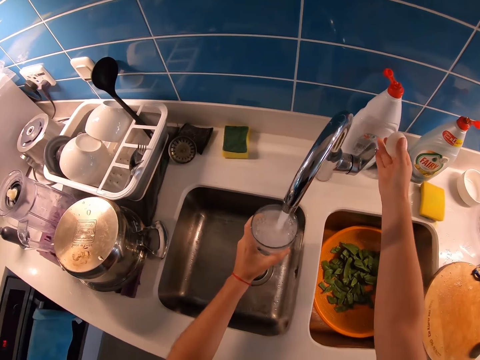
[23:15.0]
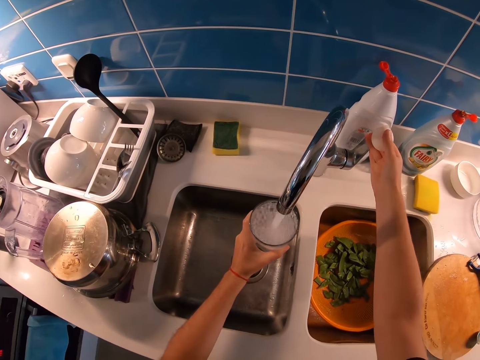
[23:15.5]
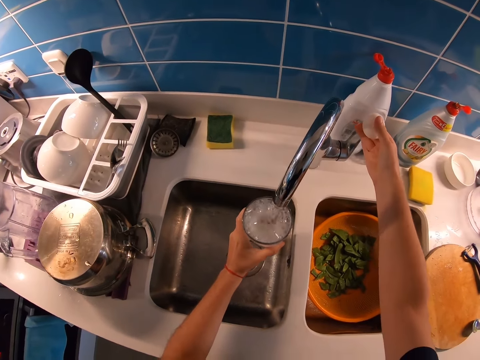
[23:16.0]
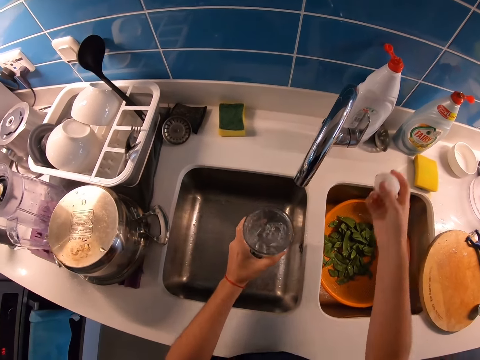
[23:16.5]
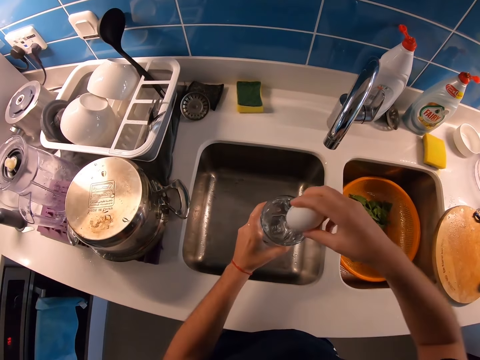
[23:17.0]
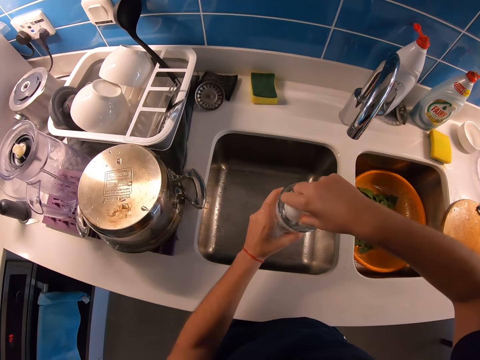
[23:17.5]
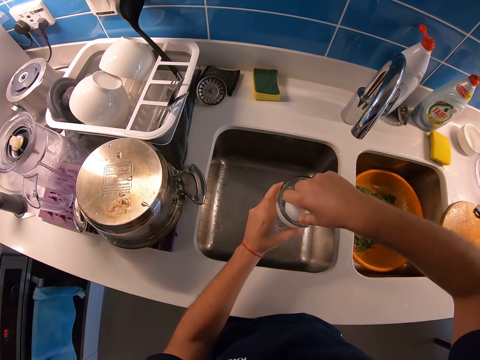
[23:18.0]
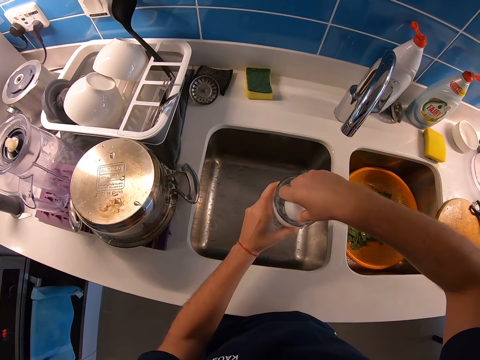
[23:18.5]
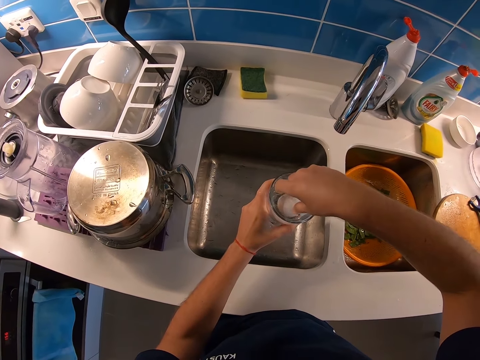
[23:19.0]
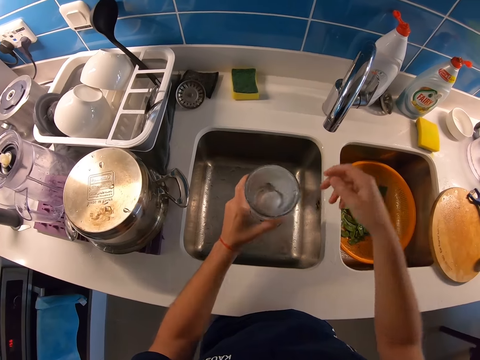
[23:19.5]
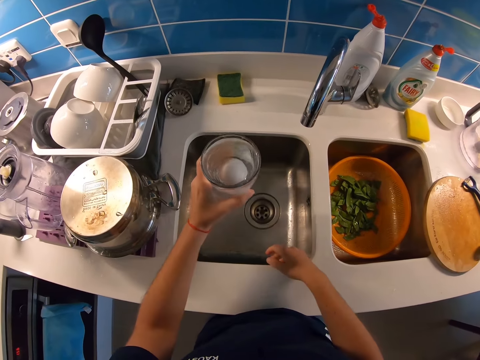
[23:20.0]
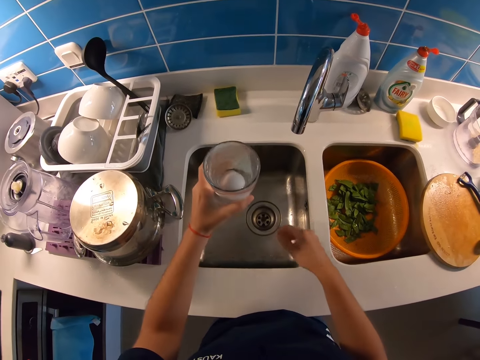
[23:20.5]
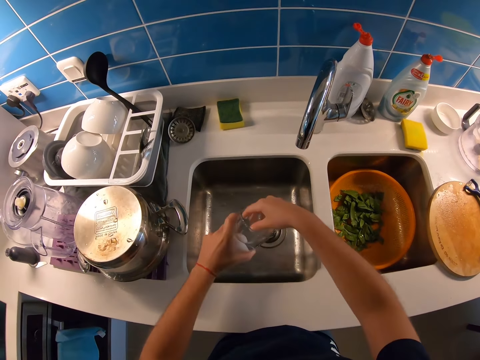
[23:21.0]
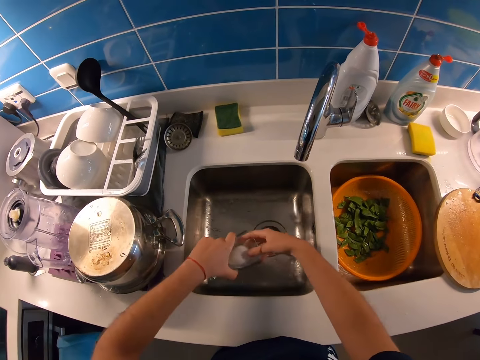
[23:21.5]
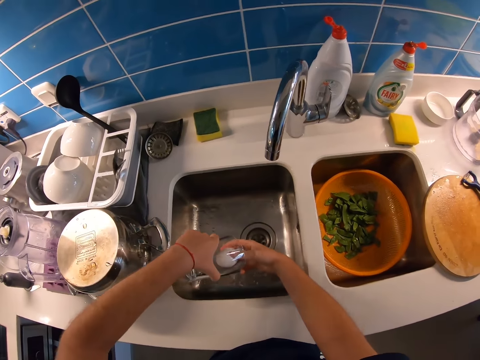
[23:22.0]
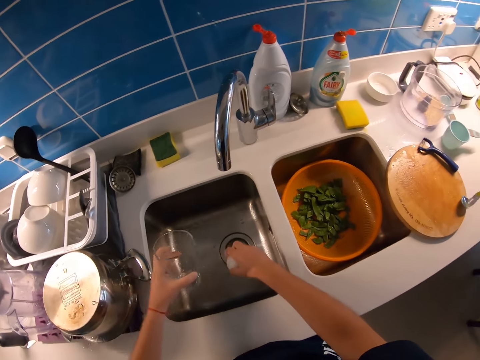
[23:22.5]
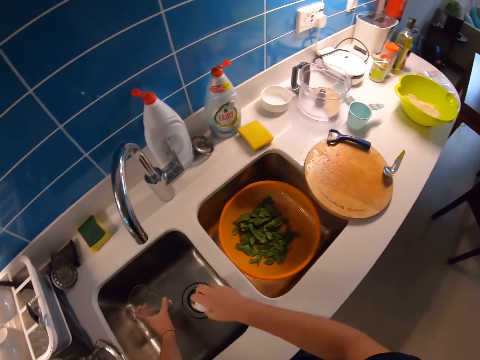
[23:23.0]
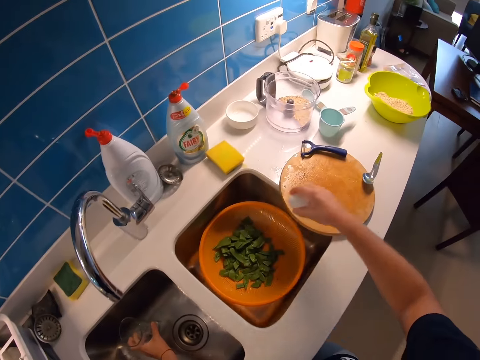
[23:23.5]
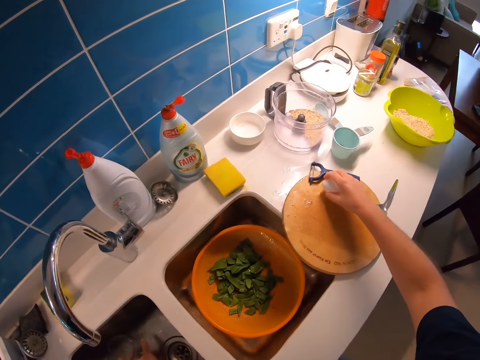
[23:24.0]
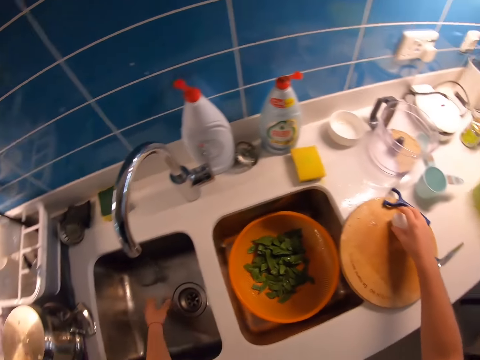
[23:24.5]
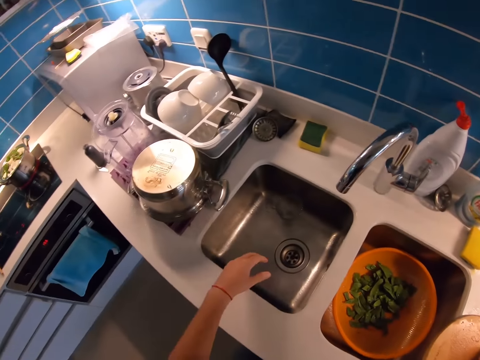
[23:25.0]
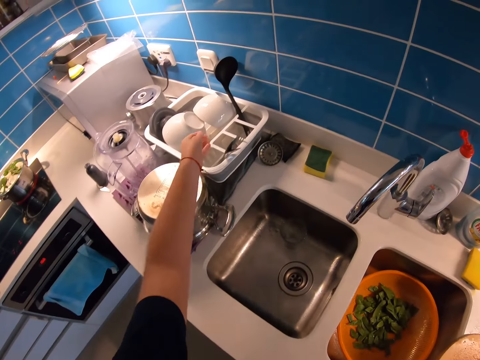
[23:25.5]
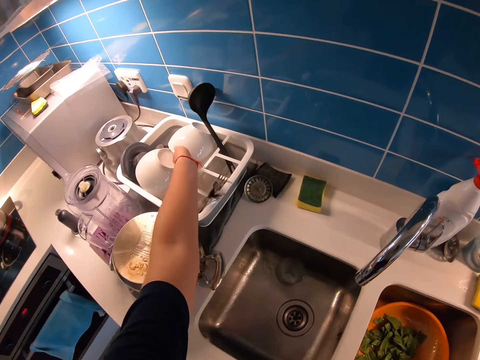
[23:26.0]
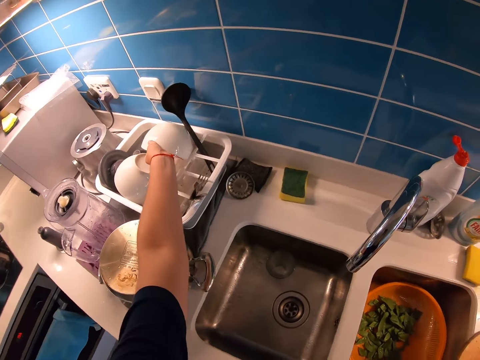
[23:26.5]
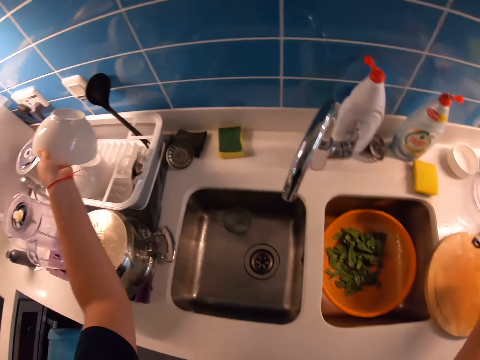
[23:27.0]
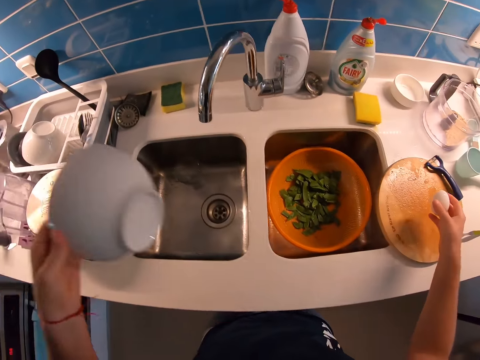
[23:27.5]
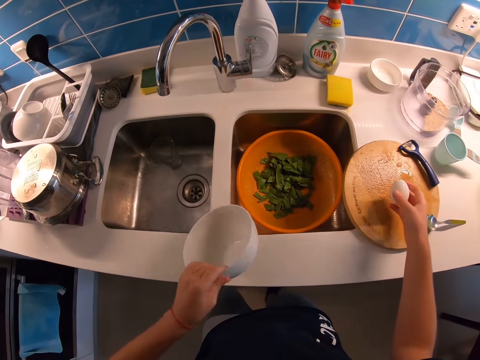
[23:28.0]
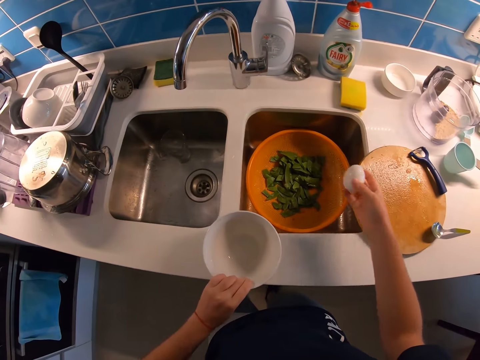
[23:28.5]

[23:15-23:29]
The camera wearer turns off the tap. They drop the egg in the glass of water. They put a hand in the glass. They pour the water in the glass to the sink. They pick the egg from the glass. They put the glass in the sink. They hold the egg on a board. They pick a bowl from the rack.

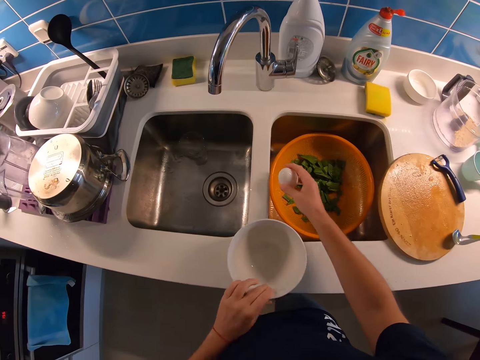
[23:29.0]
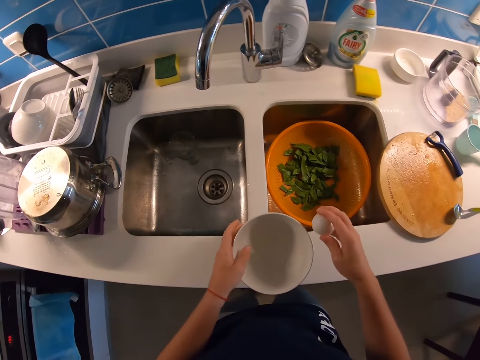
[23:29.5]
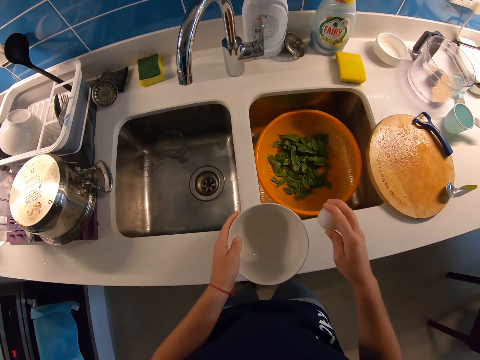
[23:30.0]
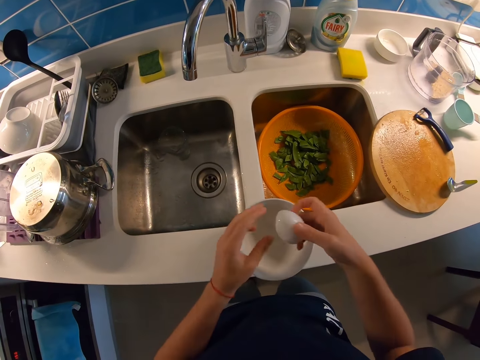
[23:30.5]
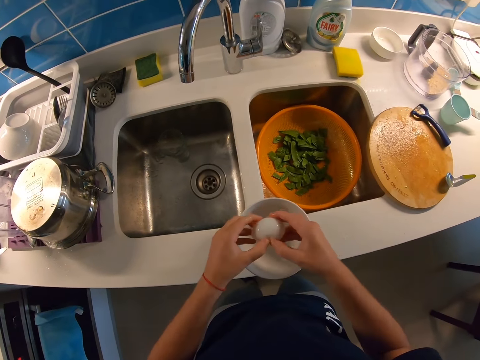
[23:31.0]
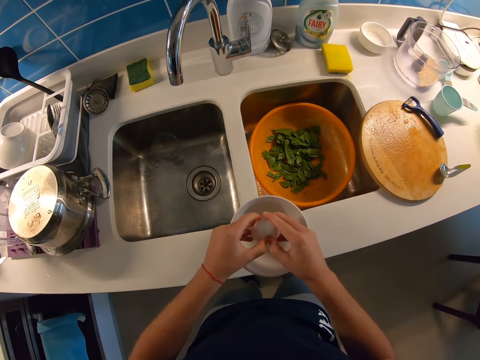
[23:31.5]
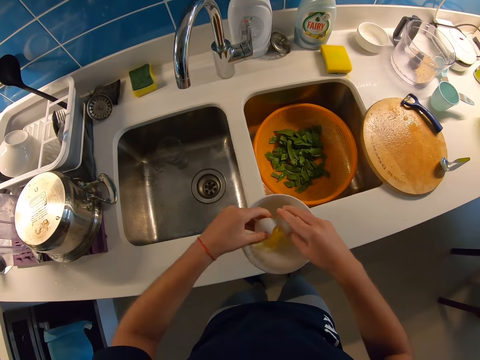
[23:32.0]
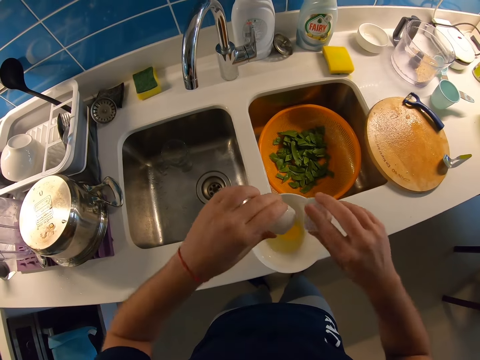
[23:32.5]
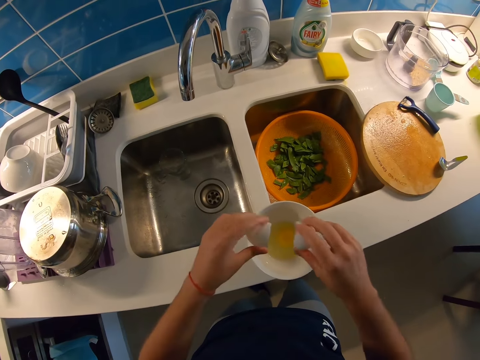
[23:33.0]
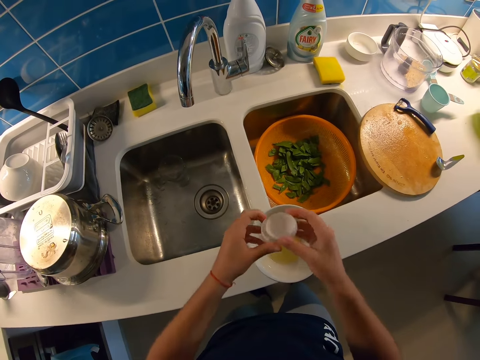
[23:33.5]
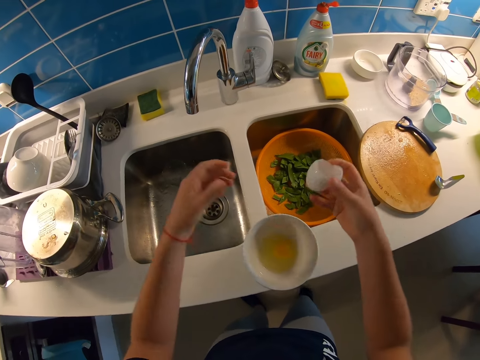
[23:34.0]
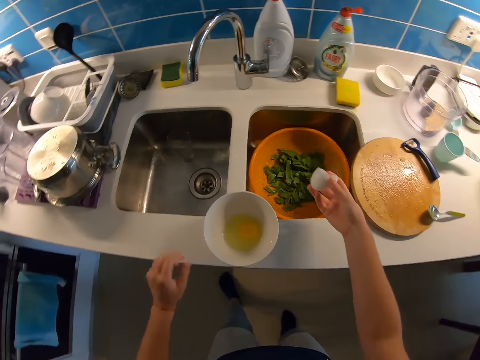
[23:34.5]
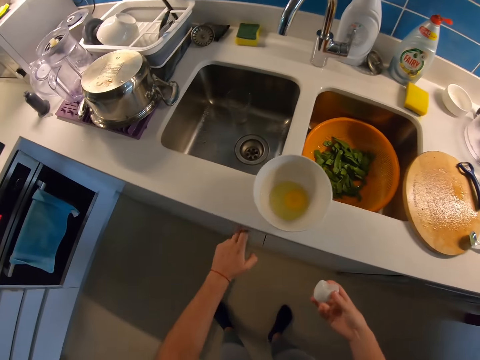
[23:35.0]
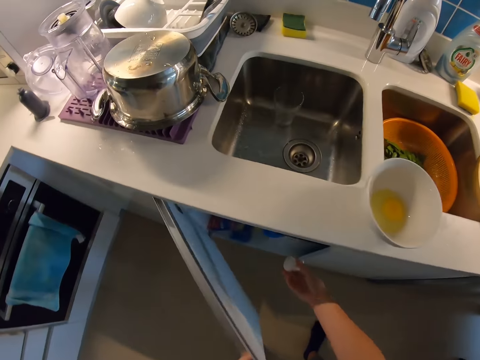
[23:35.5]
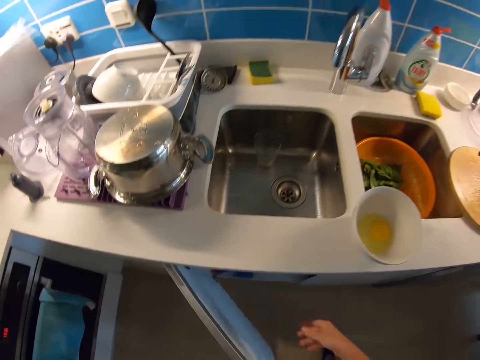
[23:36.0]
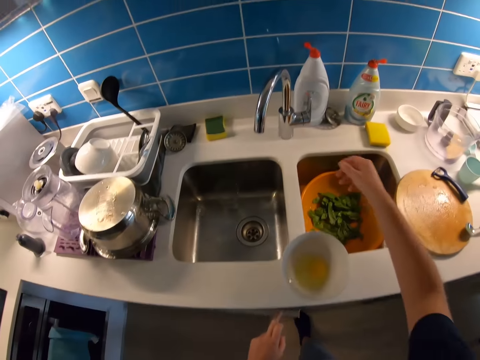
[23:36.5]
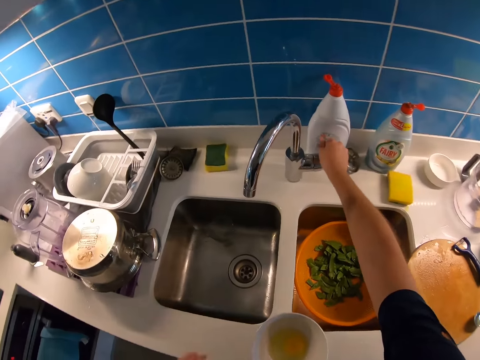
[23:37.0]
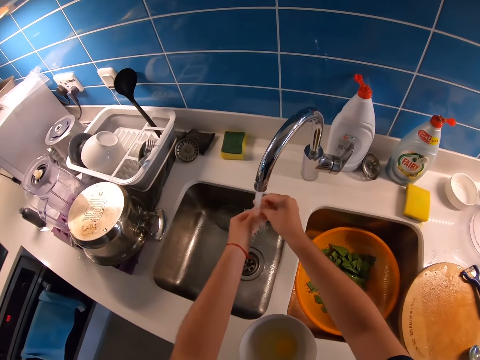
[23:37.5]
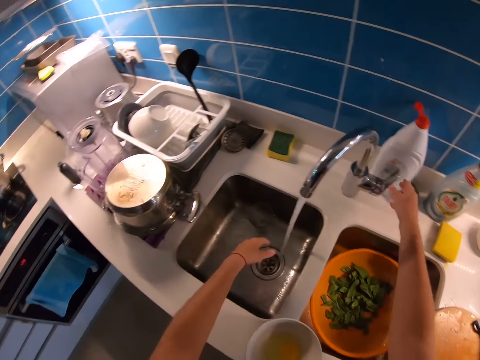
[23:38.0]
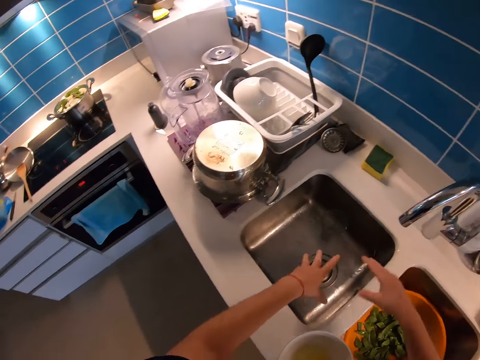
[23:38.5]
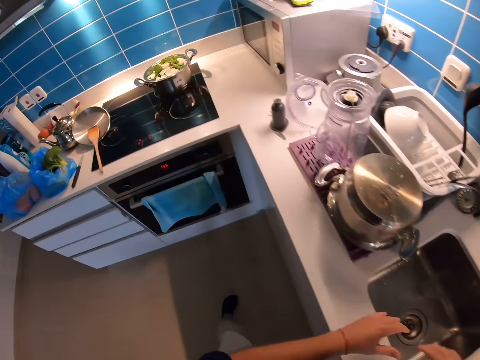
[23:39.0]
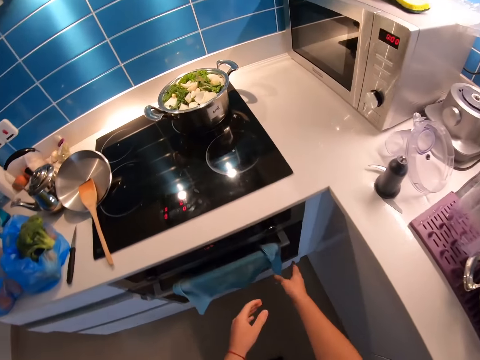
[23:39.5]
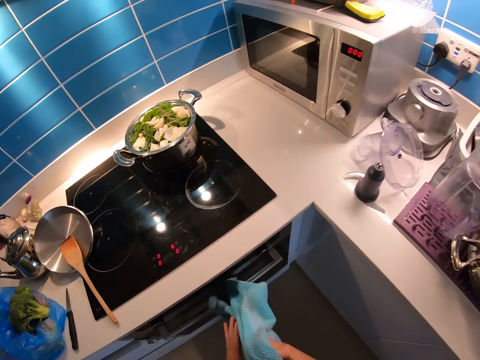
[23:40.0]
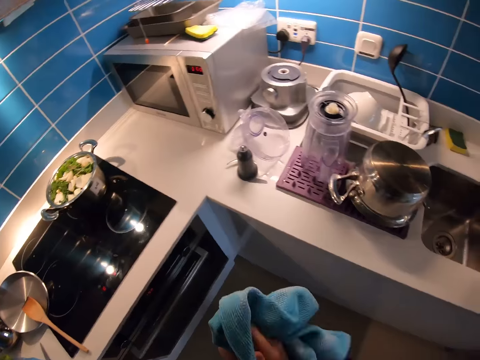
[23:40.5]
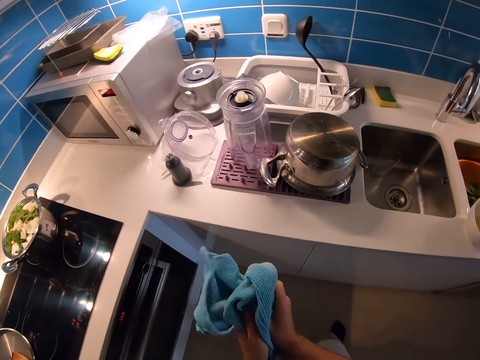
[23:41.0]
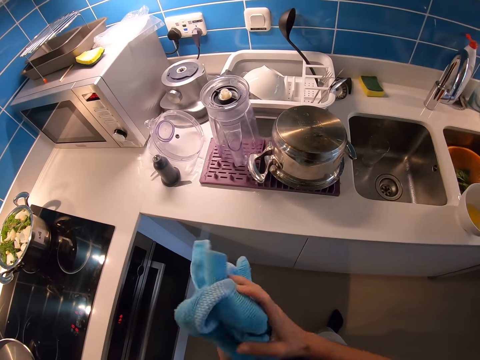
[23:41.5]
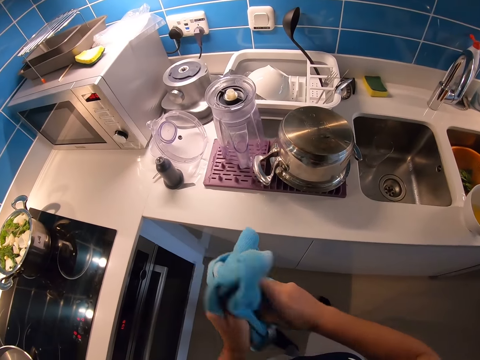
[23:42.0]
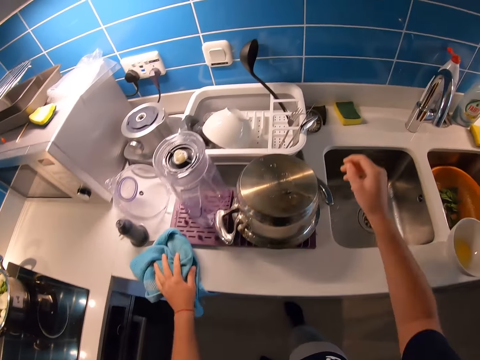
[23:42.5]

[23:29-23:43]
The camera wearer places the bowl on the counter. She breaks the egg. She pours the egg in the bowl. She shakes the egg shells. She opens the cupboard. She drops the egg shells in the dustbin. She closes the cupboard. She turns on the tap. She washes her hands. She turns off the tap. She shakes off water from the hands. She picks up the hand towel. She dries her hands.
